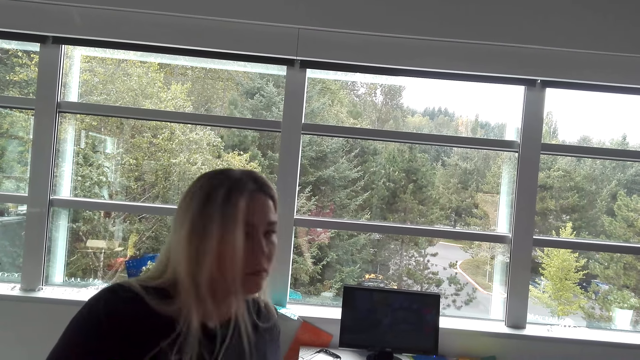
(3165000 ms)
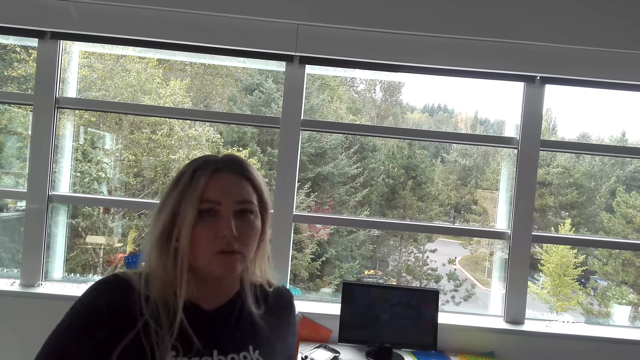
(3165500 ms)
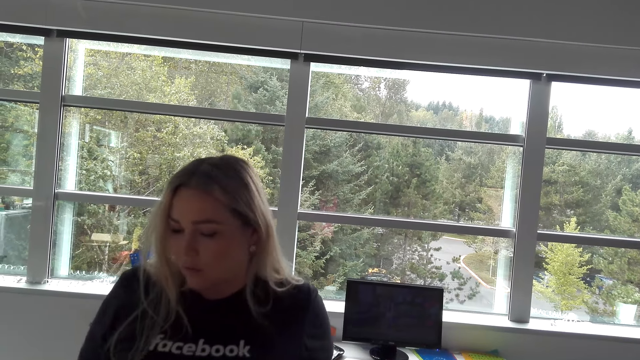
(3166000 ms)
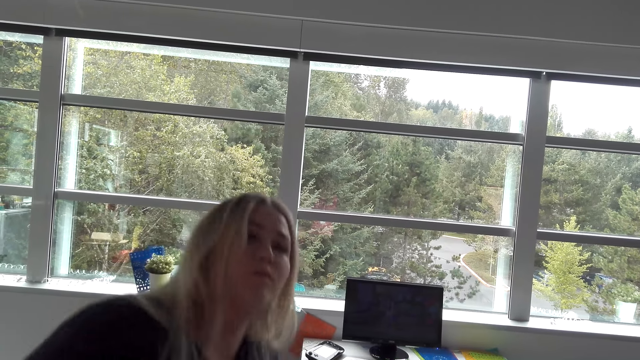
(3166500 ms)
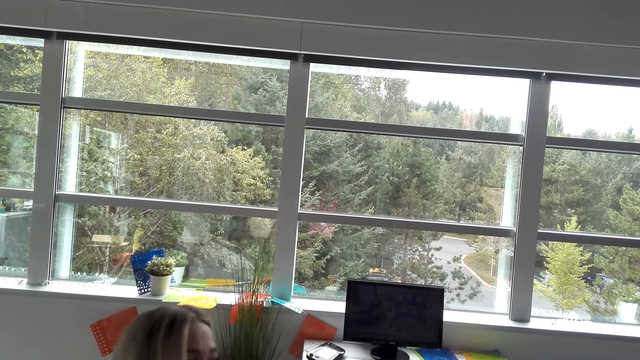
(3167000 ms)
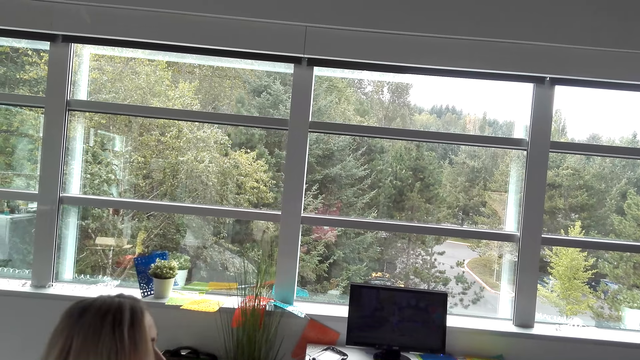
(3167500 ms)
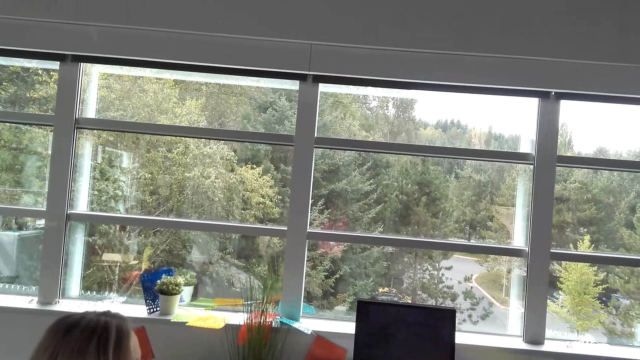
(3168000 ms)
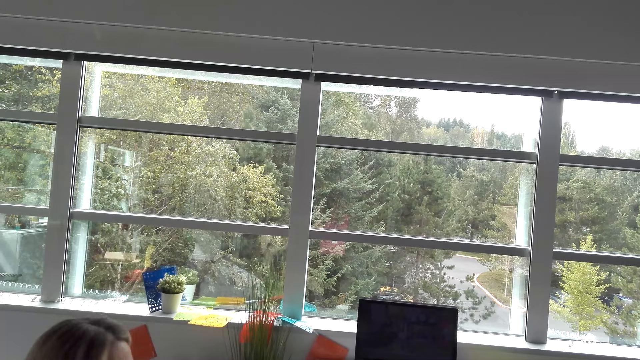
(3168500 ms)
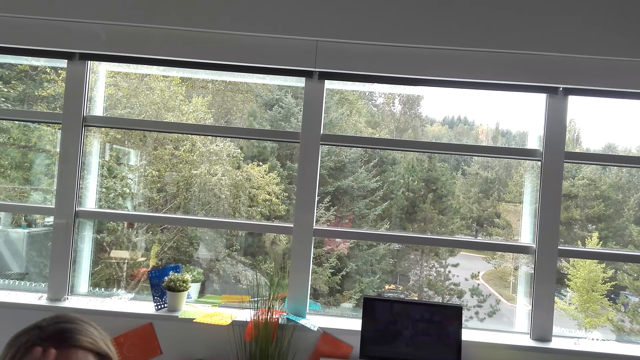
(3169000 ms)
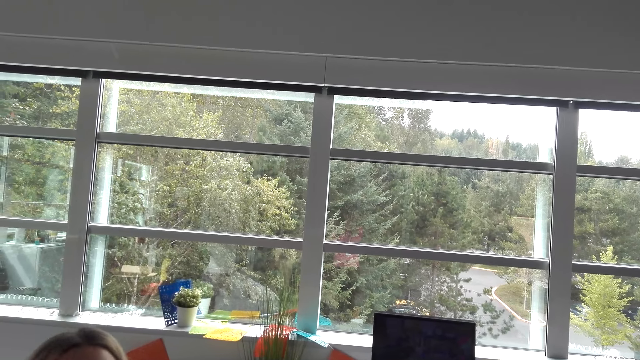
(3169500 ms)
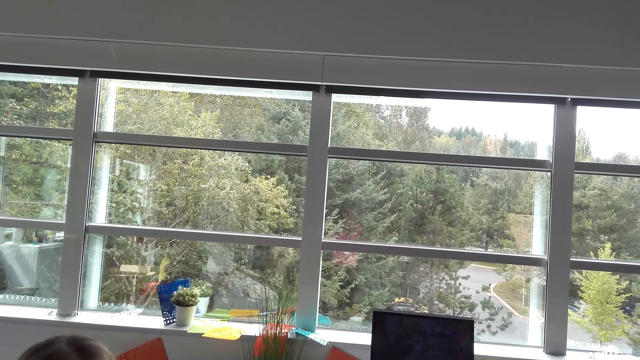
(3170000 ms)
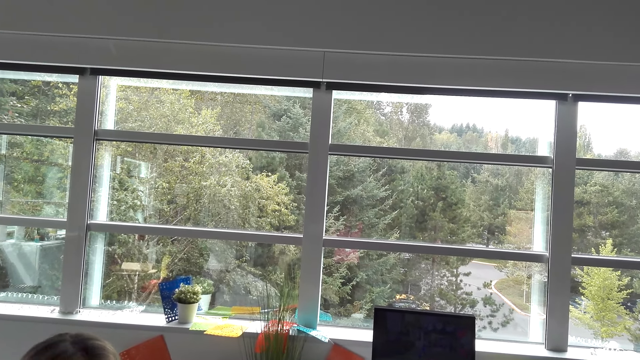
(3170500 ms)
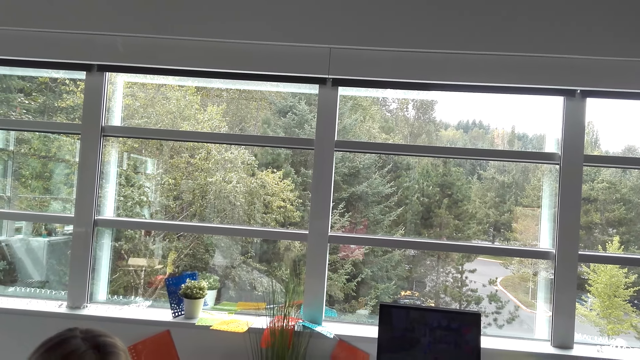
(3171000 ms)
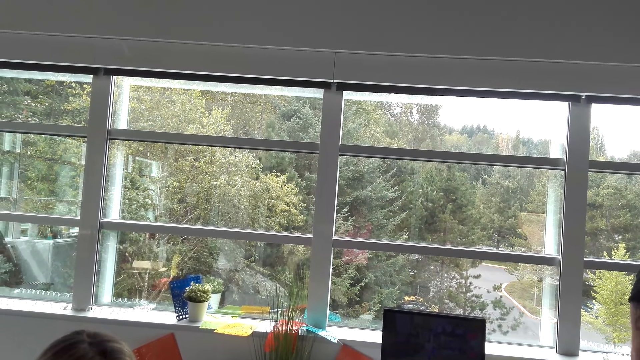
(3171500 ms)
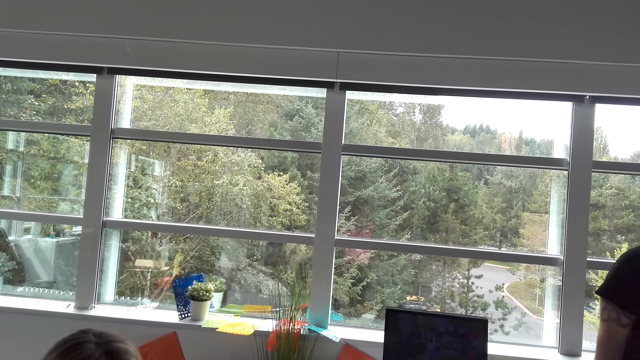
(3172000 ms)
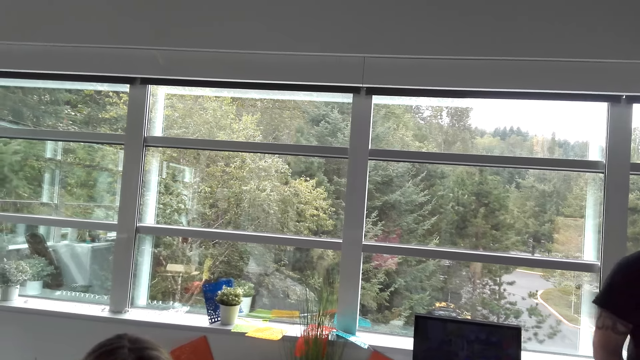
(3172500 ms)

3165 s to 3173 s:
A lady turns and sits down. The lady fixes the hair.
